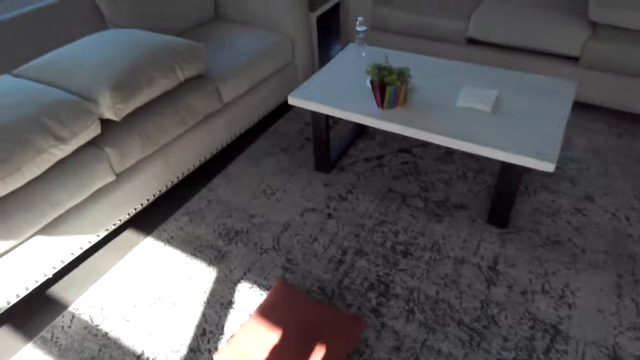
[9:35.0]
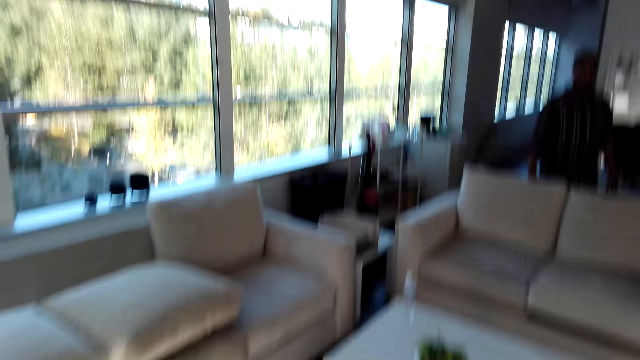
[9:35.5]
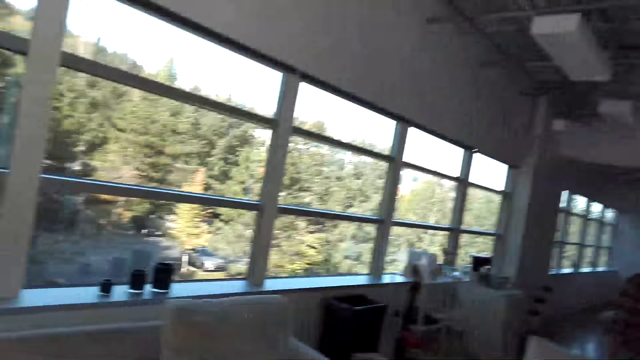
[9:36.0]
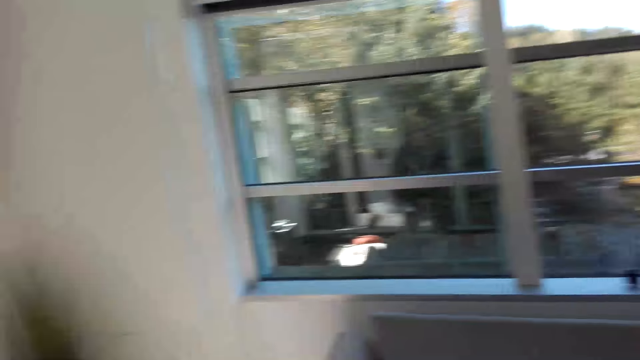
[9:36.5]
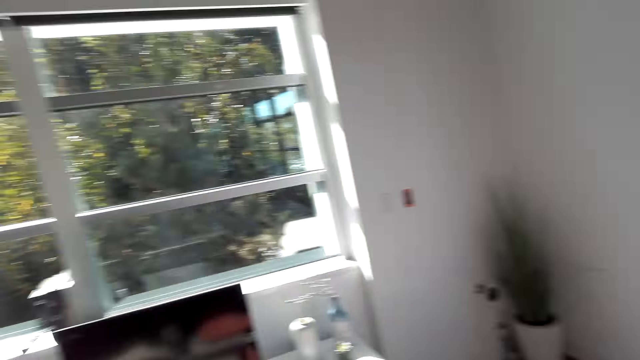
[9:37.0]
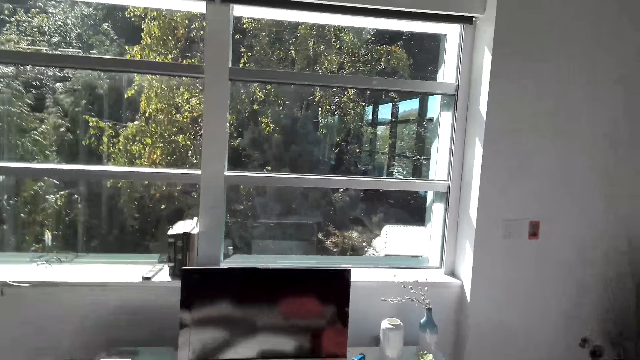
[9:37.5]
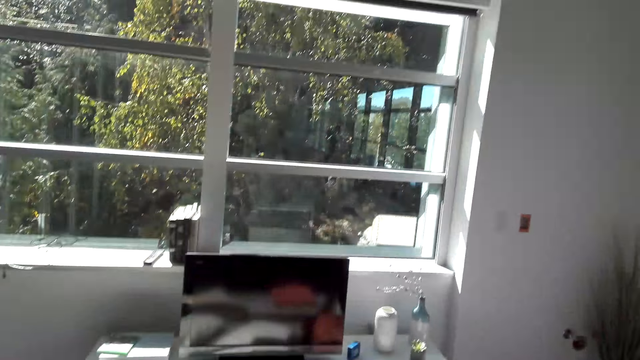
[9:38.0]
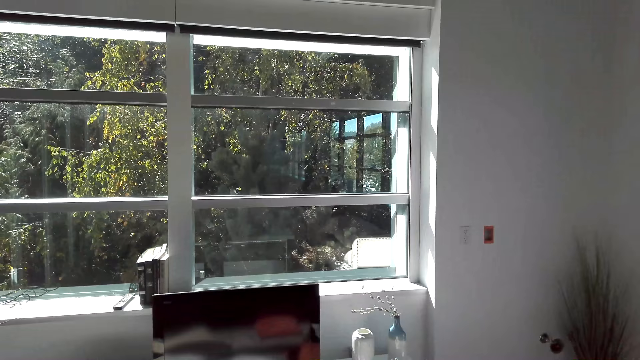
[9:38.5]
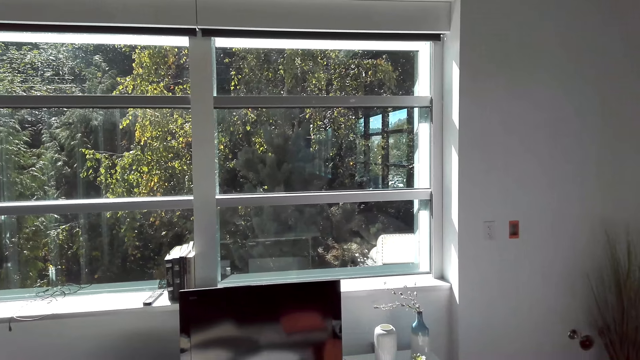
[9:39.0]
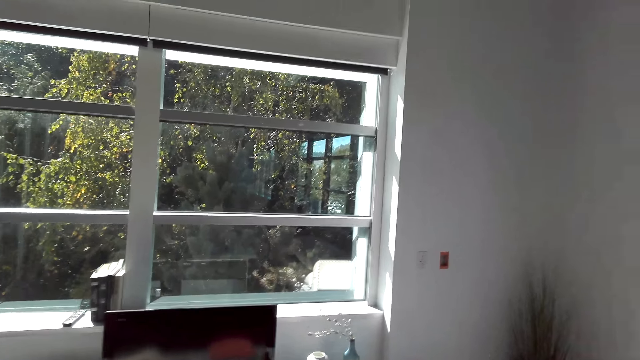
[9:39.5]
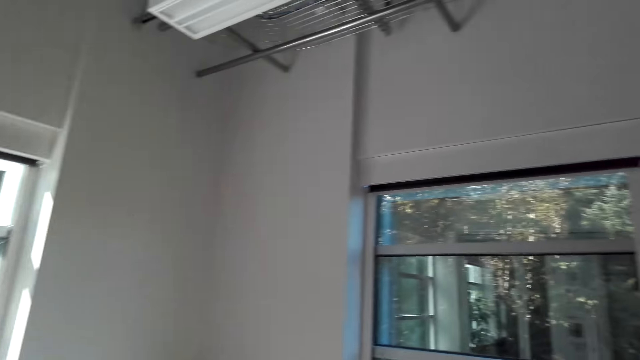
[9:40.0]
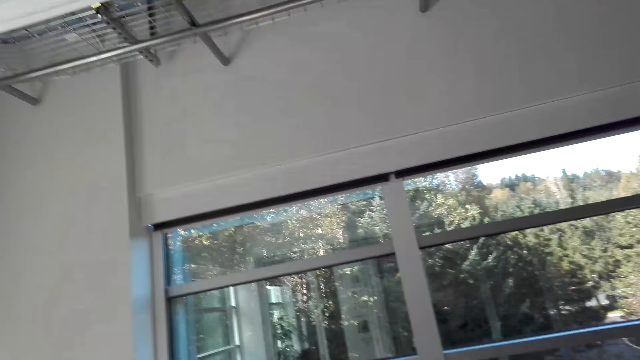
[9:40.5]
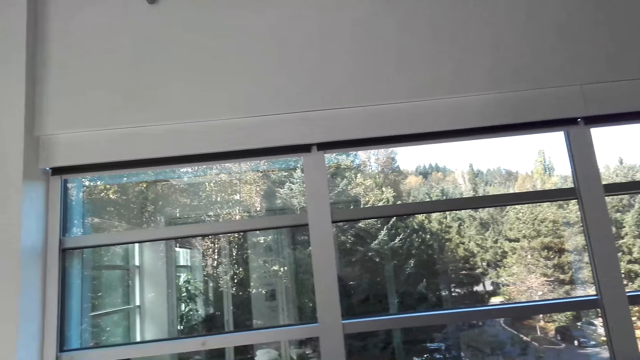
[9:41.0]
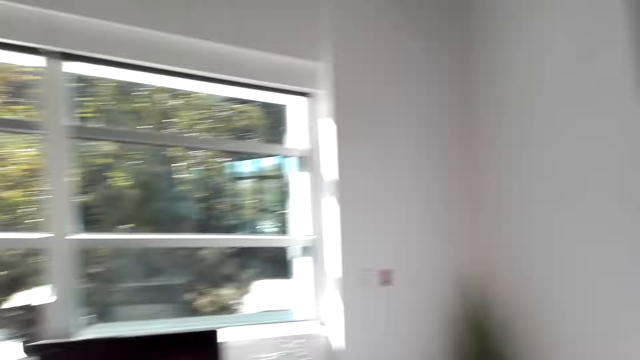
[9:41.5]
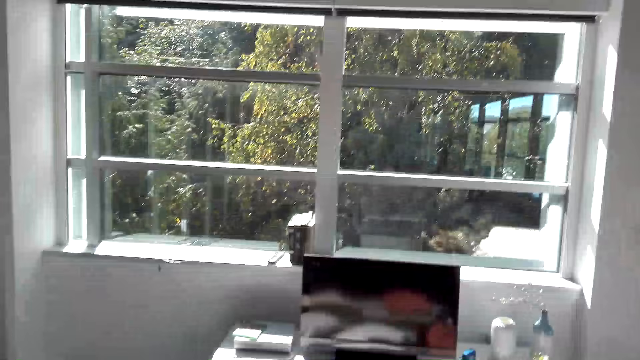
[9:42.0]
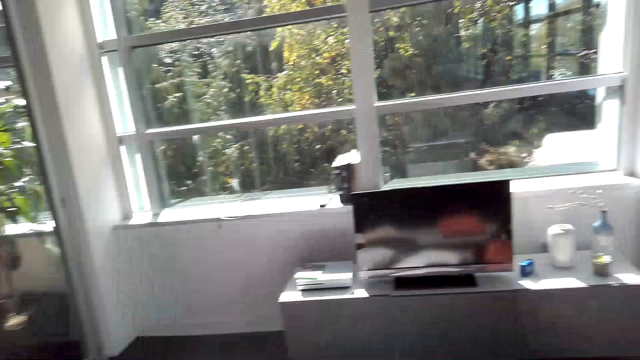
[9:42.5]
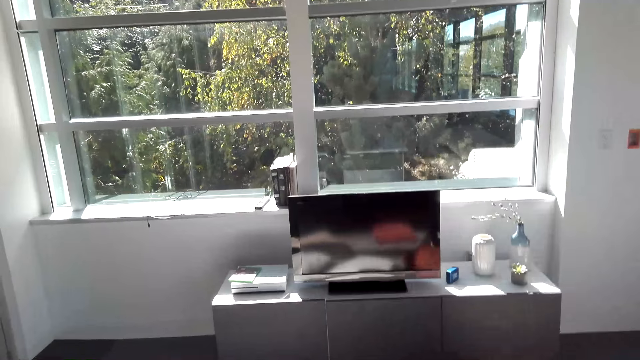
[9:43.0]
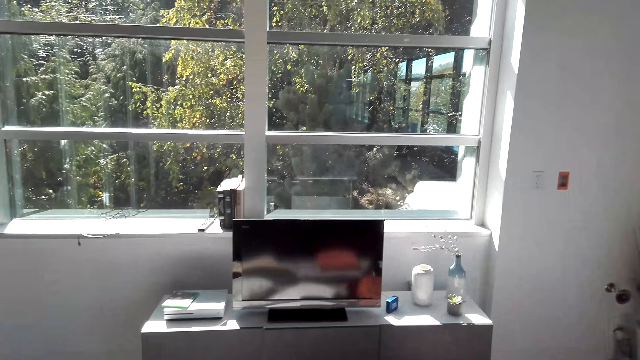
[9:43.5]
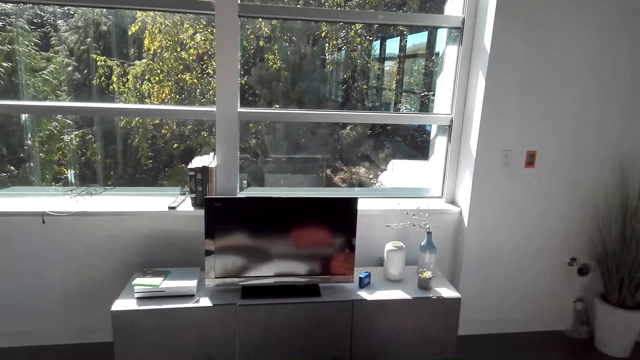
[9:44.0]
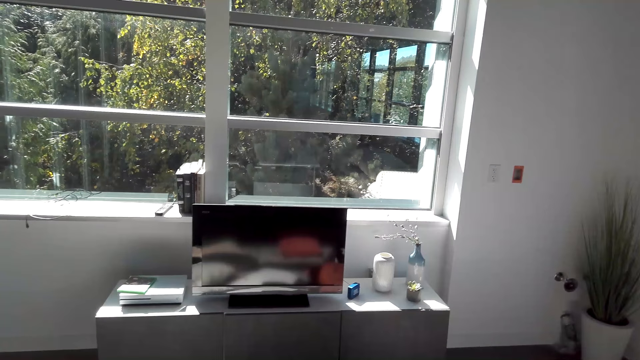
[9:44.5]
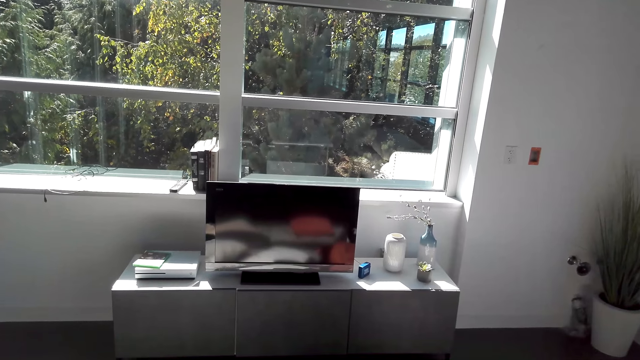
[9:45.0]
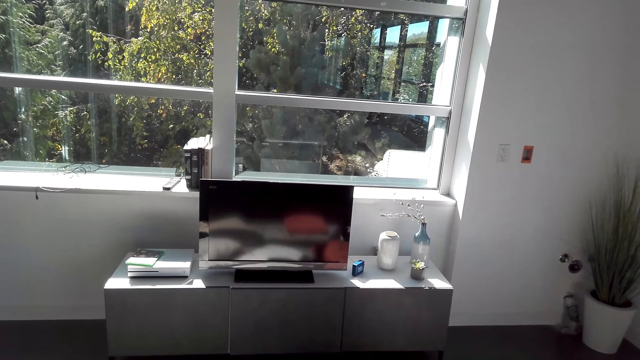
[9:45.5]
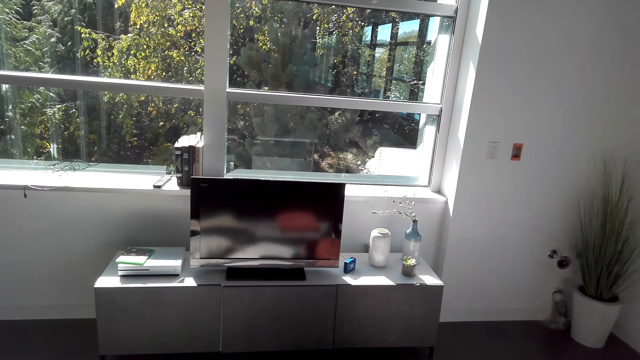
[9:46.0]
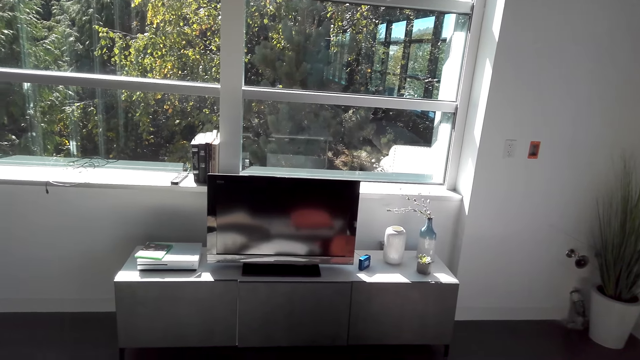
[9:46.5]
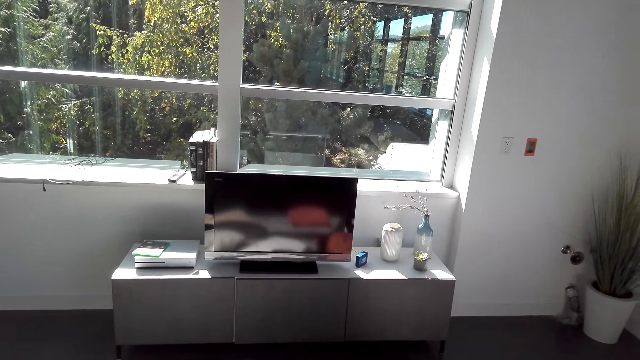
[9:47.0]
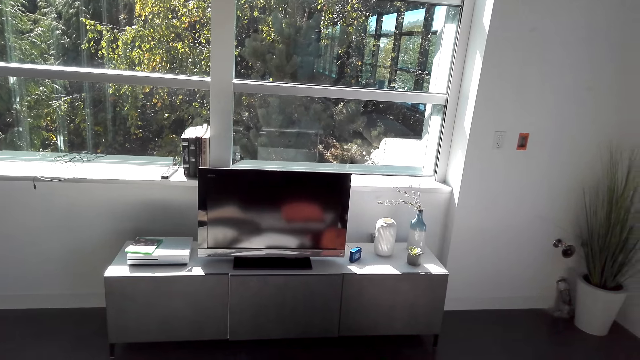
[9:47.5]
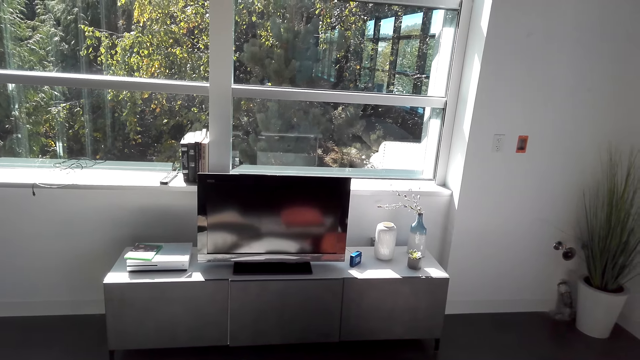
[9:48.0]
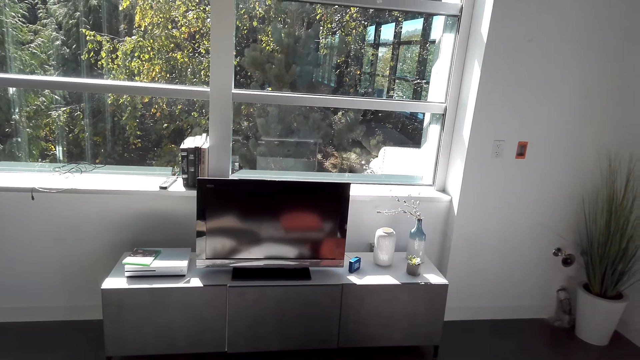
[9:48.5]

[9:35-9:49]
The camera wearer looks around a room. They interact with someone. They stare at the television.

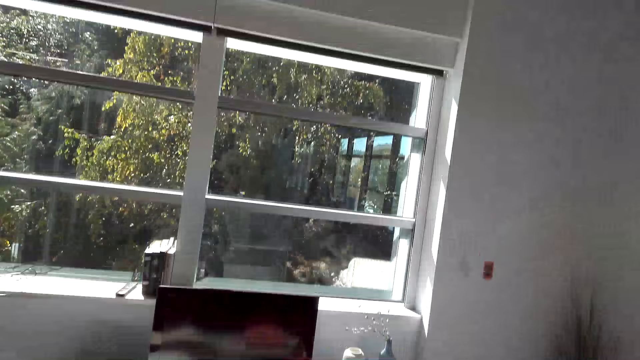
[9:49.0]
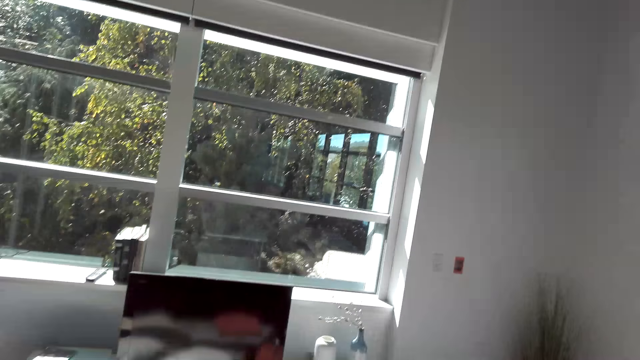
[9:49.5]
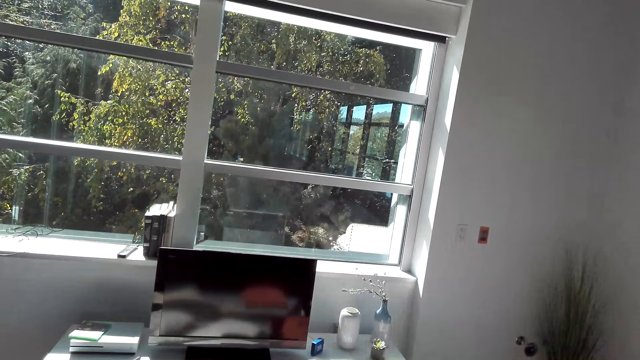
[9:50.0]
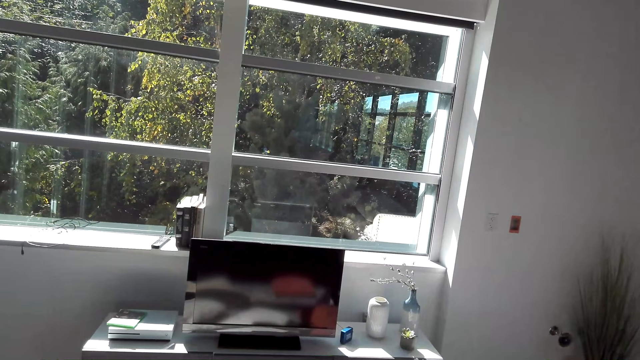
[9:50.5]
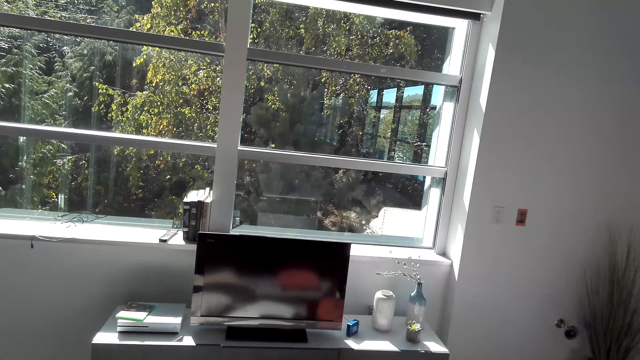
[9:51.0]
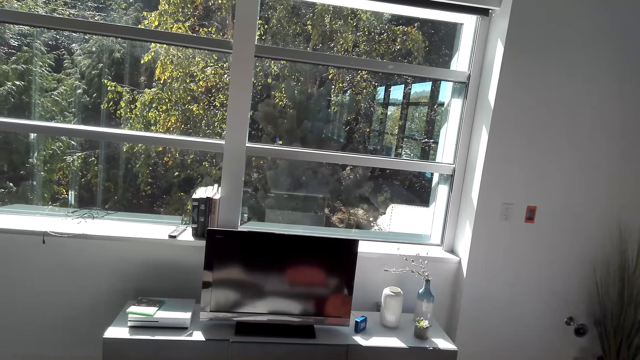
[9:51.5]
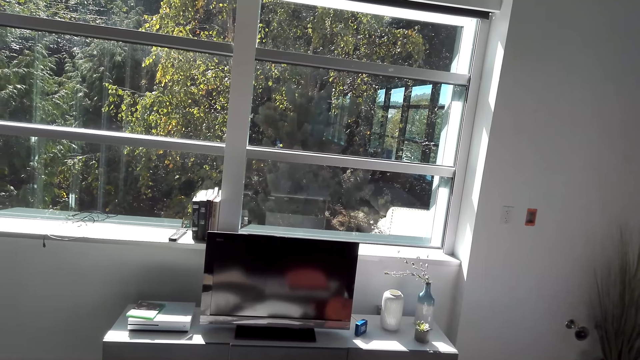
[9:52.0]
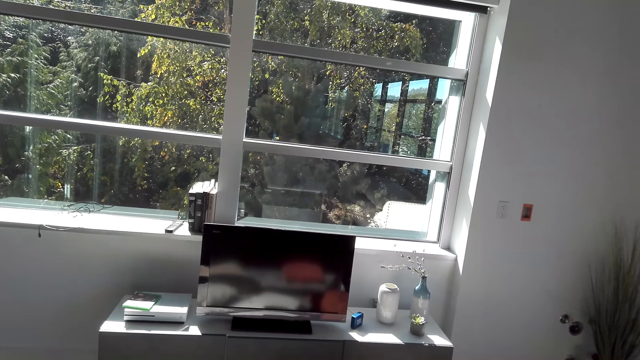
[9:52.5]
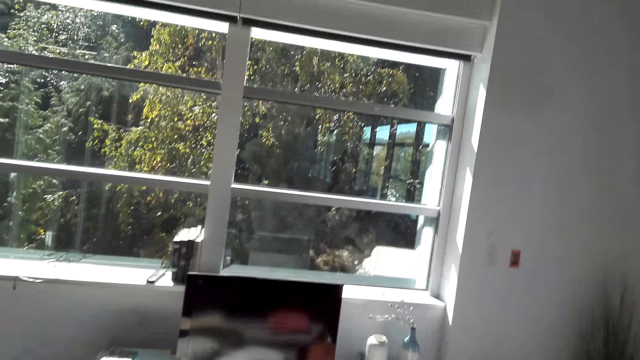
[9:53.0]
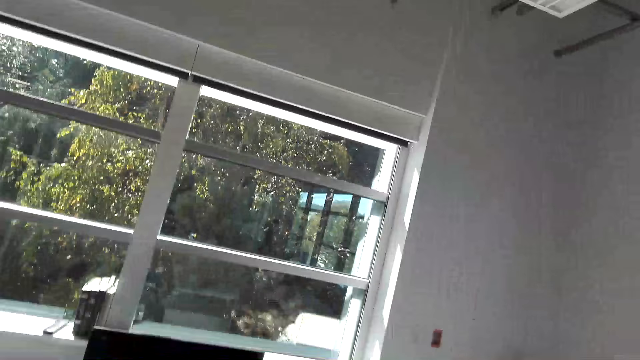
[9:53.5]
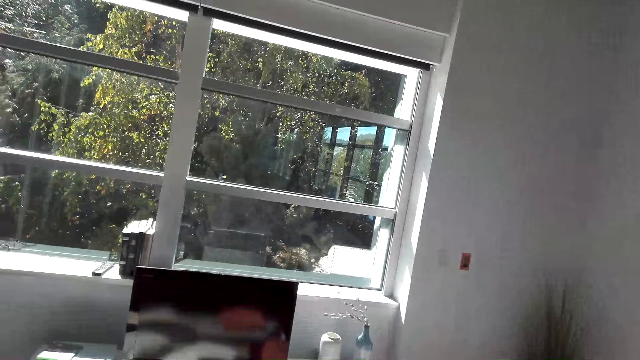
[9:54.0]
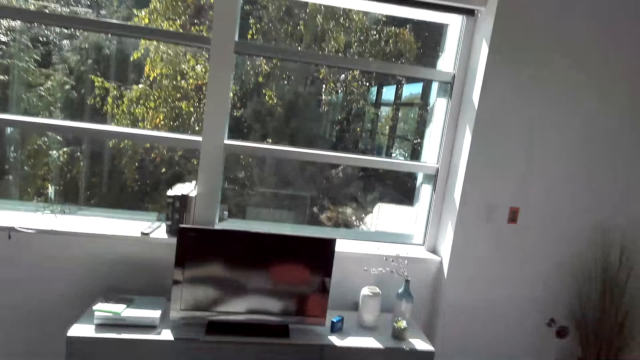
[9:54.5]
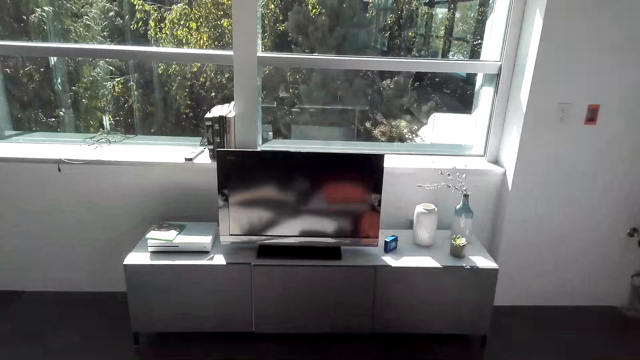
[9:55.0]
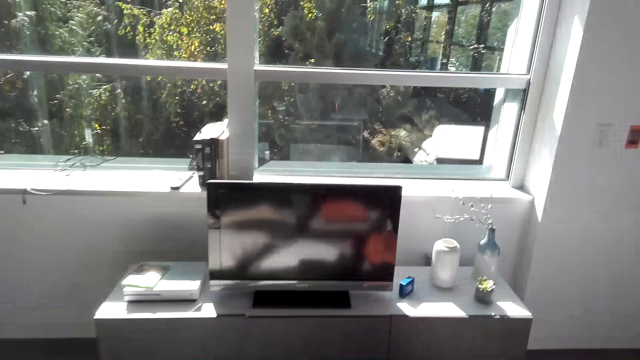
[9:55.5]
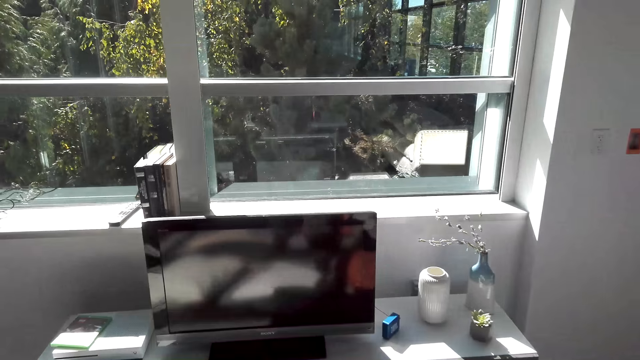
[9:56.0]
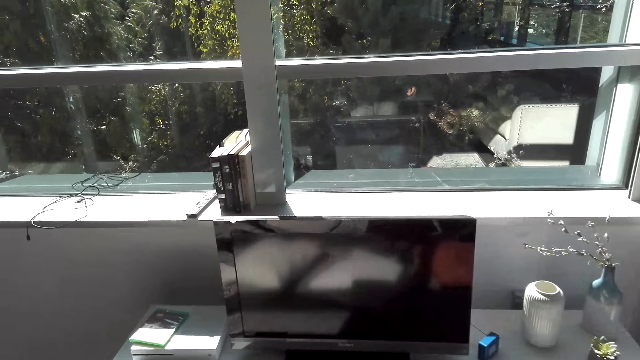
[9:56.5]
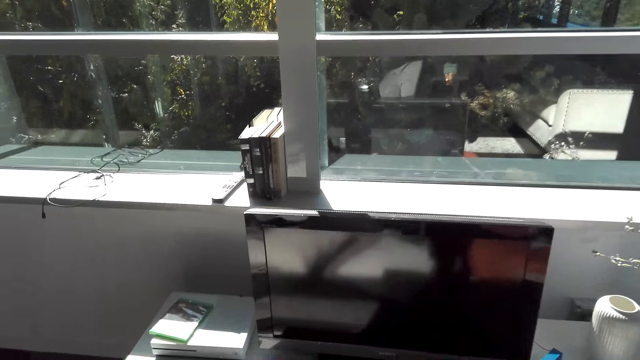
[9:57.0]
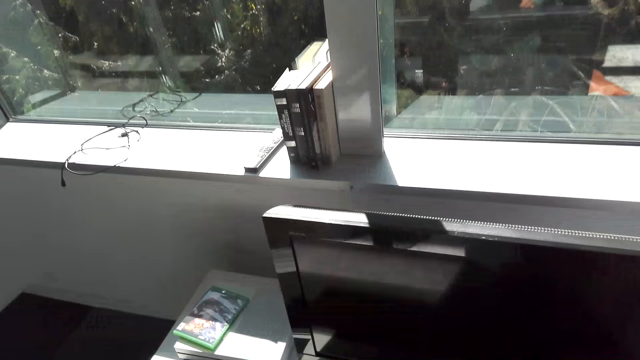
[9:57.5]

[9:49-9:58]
The camera wearer walks towards a television.
